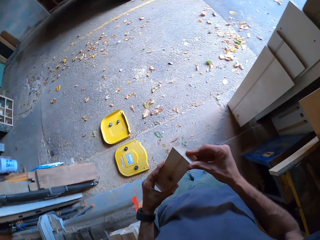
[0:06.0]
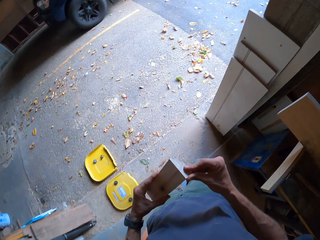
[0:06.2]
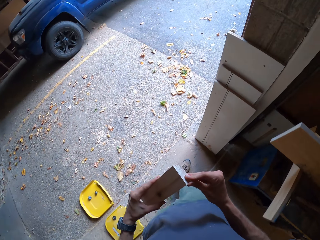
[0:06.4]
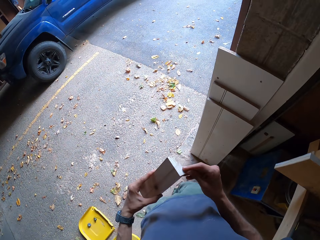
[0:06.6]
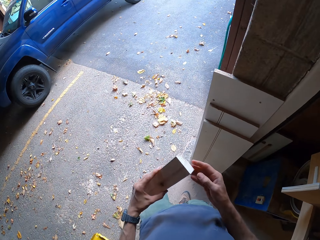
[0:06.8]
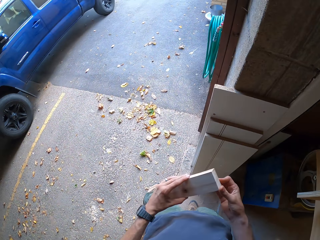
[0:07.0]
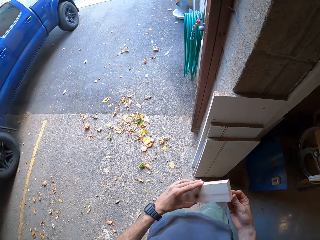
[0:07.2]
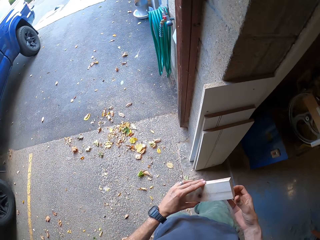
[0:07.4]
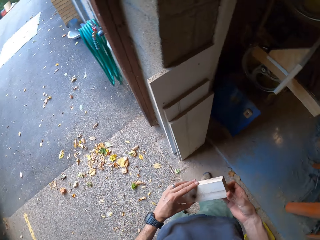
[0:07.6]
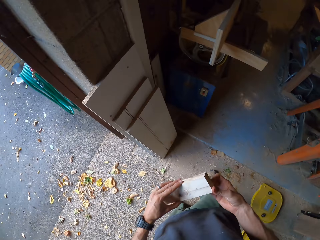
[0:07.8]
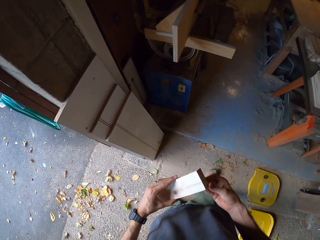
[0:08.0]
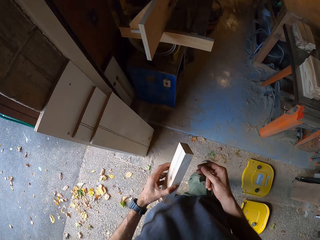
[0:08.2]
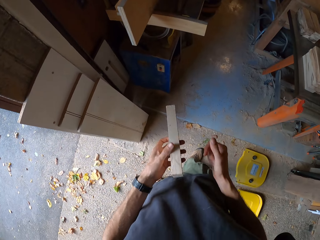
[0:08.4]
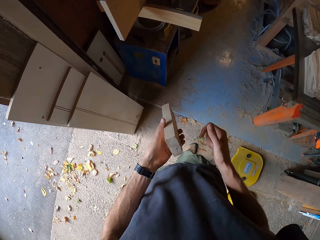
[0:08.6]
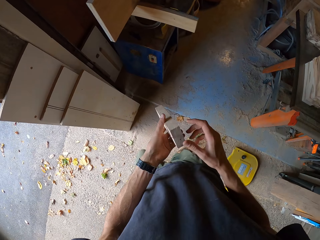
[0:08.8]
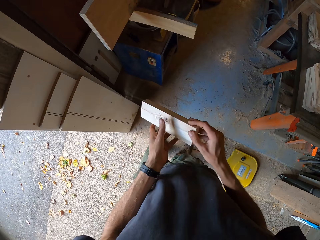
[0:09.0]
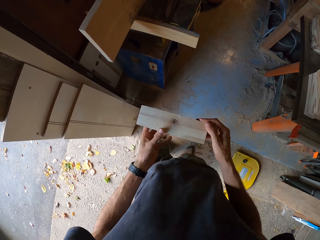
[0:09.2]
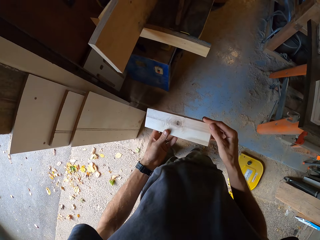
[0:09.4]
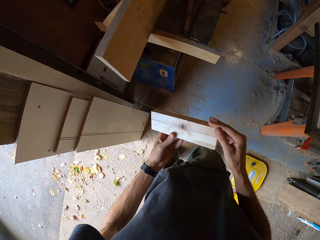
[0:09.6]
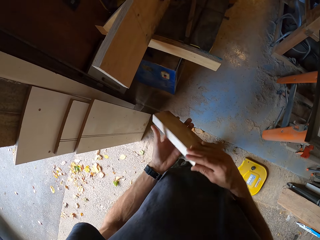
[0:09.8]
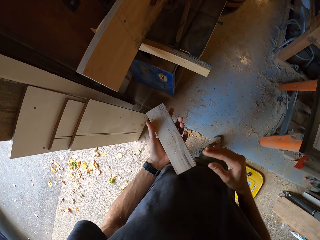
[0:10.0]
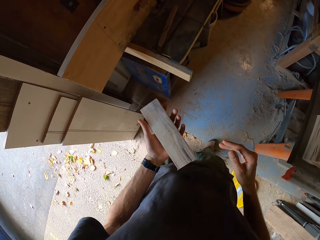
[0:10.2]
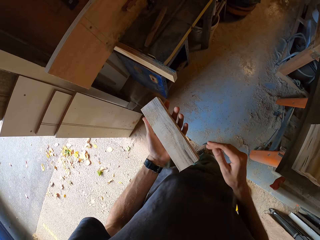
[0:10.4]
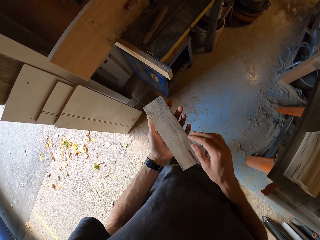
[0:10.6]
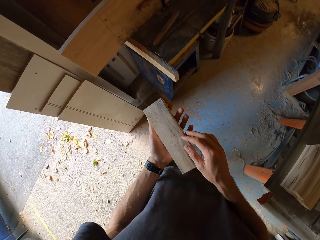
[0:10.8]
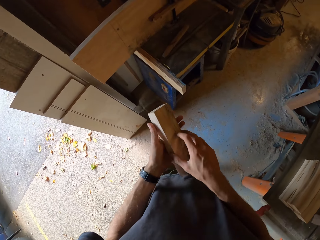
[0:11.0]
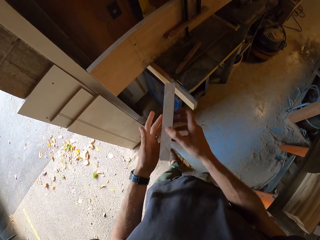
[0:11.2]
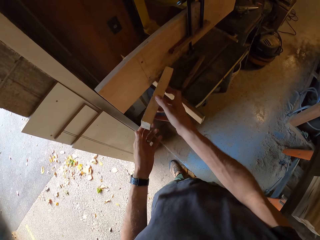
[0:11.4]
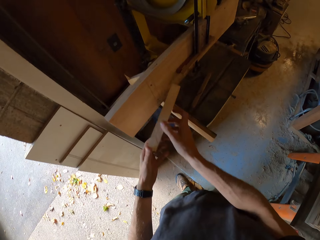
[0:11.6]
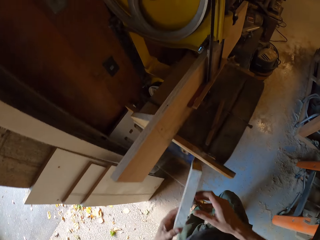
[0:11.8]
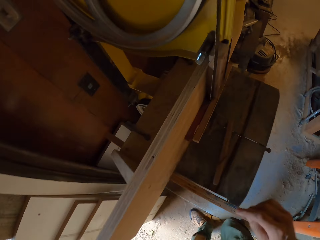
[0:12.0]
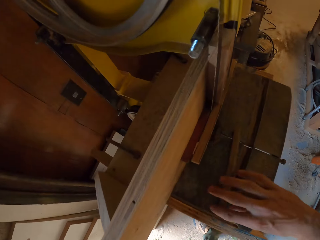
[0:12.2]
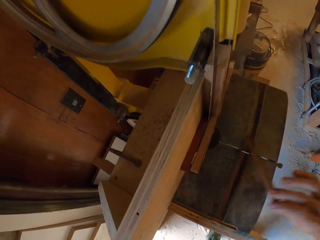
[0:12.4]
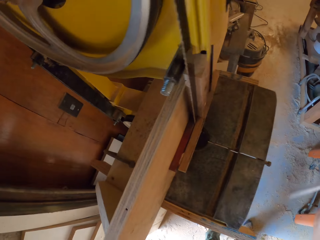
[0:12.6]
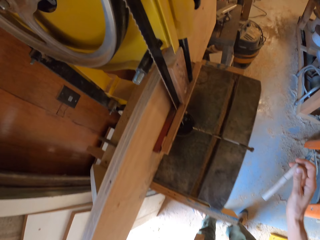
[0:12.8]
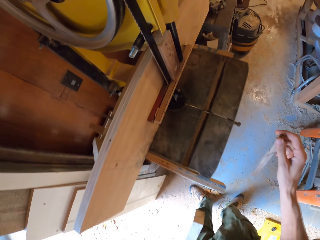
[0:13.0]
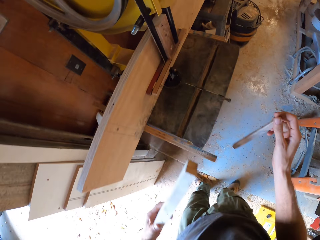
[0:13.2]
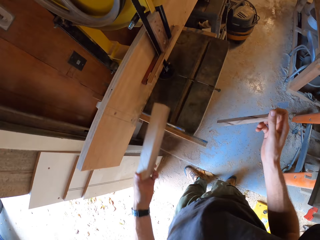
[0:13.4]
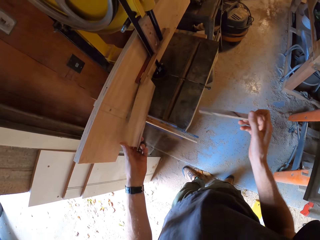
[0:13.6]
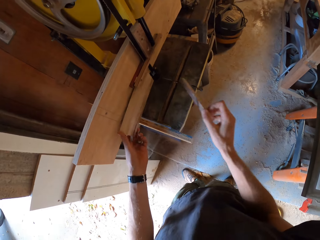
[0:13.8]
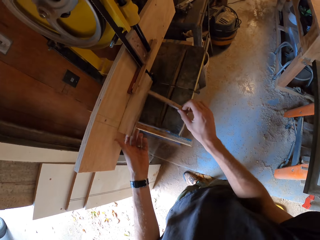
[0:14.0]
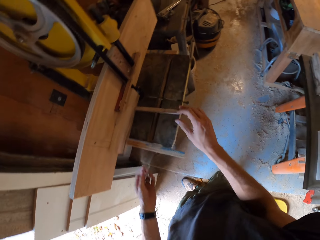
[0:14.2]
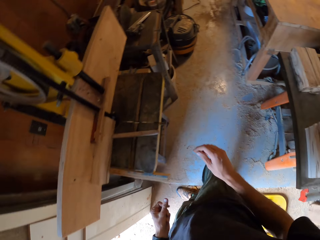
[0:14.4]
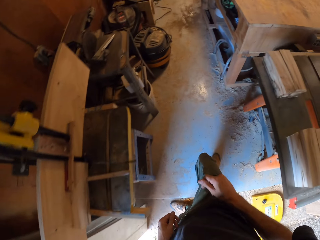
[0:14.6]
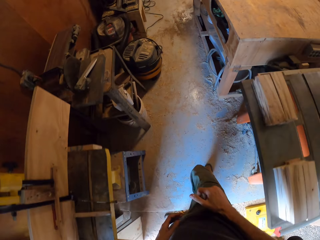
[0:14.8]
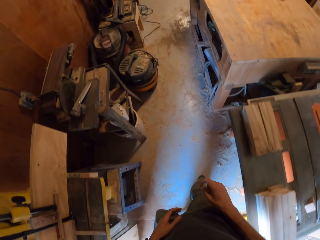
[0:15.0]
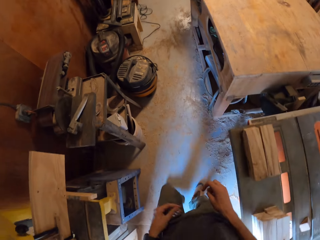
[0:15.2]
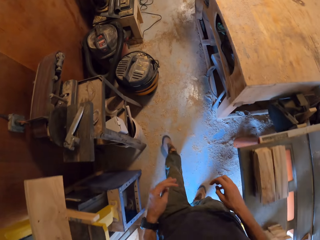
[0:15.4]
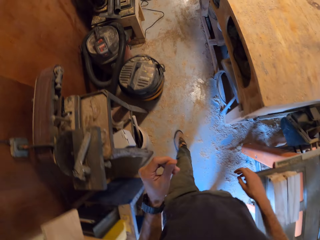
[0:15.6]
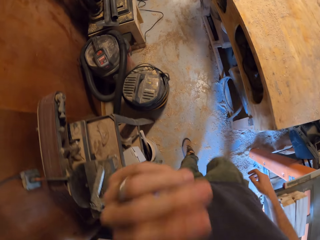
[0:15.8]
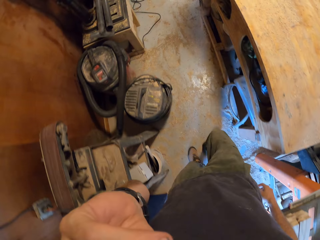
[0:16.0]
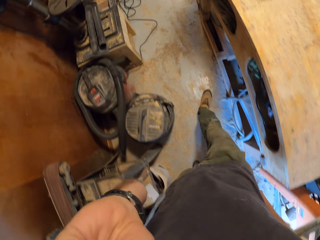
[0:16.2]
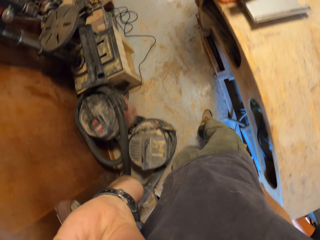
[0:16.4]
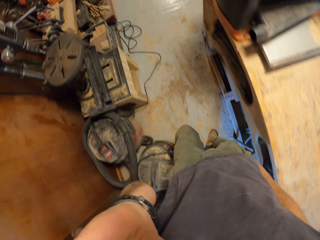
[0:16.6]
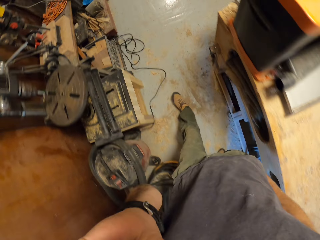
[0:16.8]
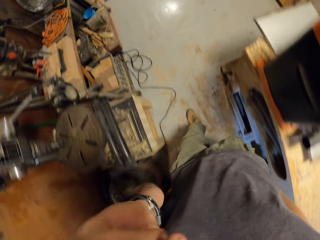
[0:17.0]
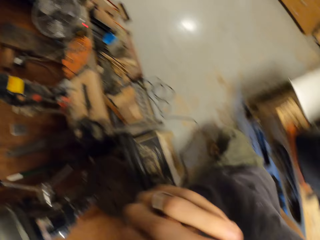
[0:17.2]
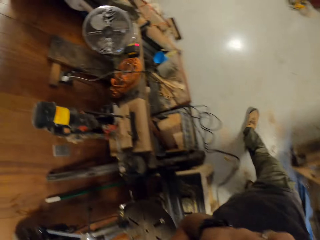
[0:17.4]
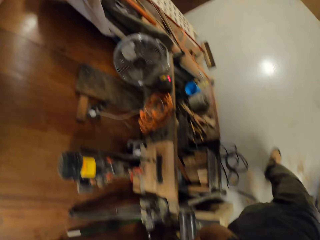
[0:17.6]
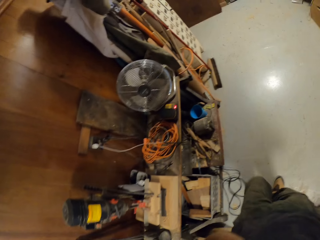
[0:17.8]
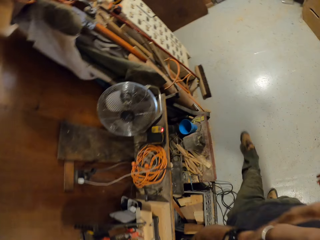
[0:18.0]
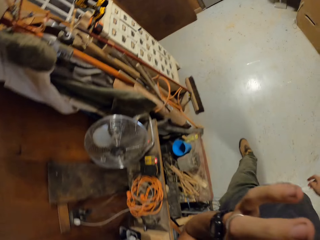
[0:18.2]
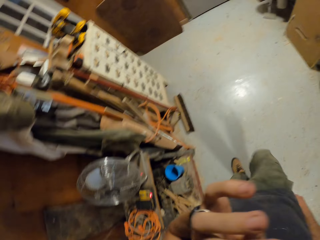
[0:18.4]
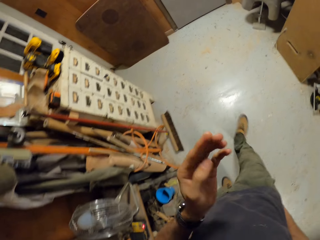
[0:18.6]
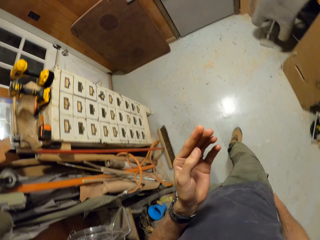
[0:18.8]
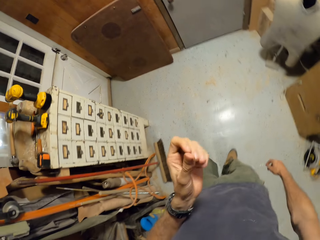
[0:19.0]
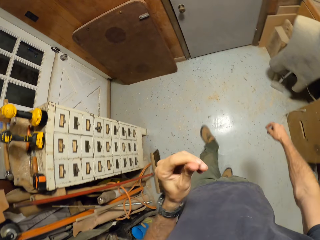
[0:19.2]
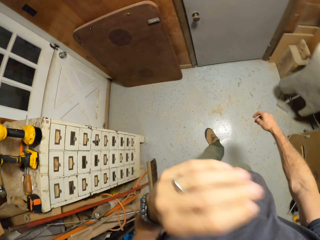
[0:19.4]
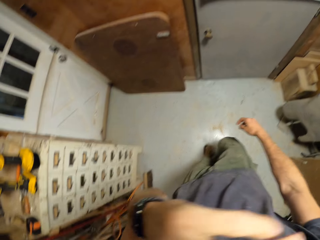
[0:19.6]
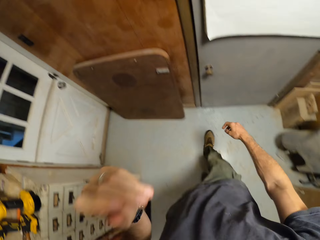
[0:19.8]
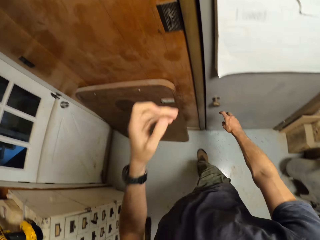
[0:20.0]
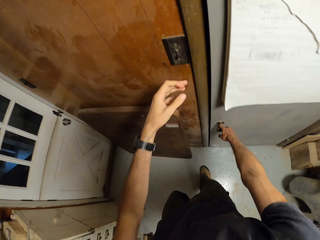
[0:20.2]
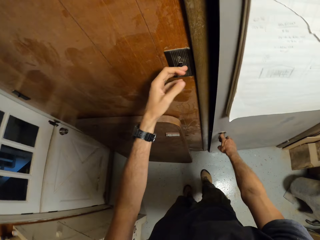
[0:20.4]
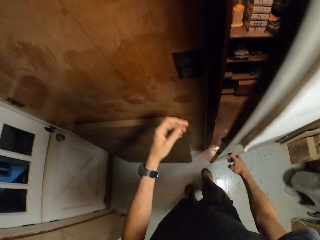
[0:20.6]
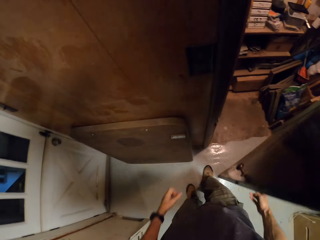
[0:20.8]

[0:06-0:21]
The camera wearer moves the piece of wood to the right hand. They inspect the piece of wood with both hands. They walk in the workshop. They swing a hand. They turn the piece of wood. They swing a hand. They hold the piece of wood. They turn the piece of wood. They swing a hand. They hold the piece of wood with the right hand. They swing a hand. They hold the piece of wood with the left hand. They swing a hand. They pick up a stick from the band saw table with the right hand. They swing a hand. They drop the piece of wood on the band saw table. They drop the stick on the band saw table. They swing a hand. They walk in the workshop towards a store room. They swing a hand. They touch their face with the left hand. They swing a hand. They touch something. They swing a hand. They touch their nose with the left hand. They swing a hand. They open a door with the right hand.

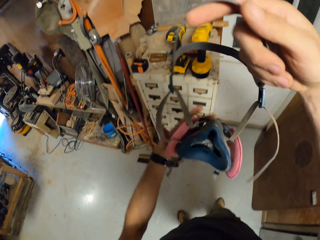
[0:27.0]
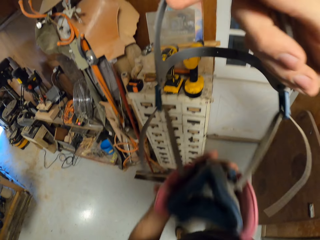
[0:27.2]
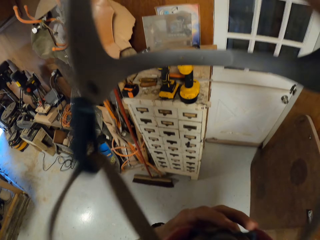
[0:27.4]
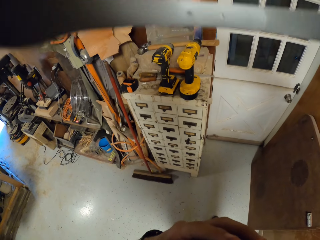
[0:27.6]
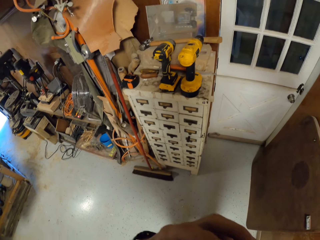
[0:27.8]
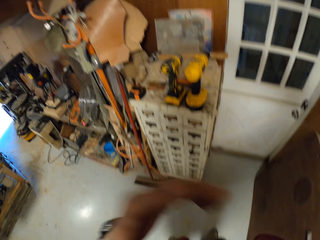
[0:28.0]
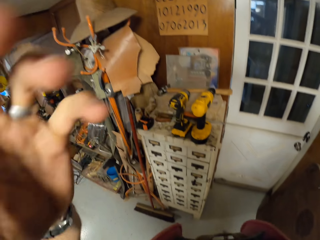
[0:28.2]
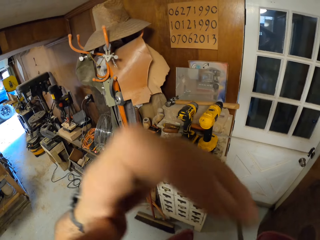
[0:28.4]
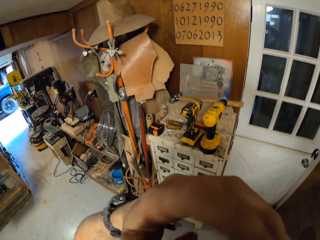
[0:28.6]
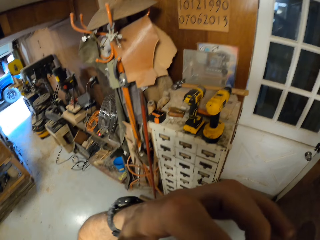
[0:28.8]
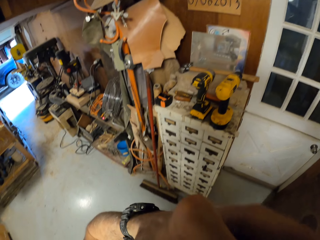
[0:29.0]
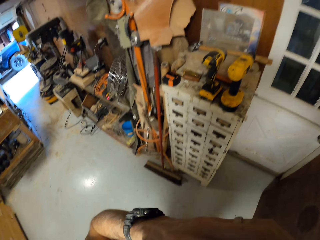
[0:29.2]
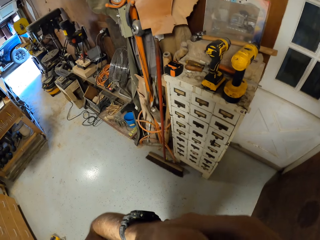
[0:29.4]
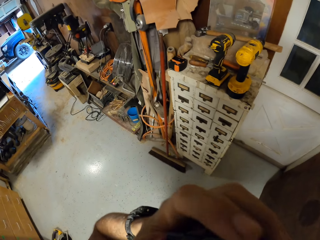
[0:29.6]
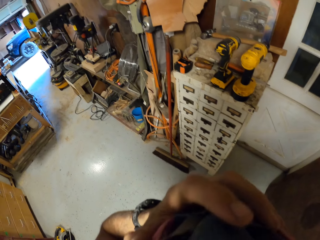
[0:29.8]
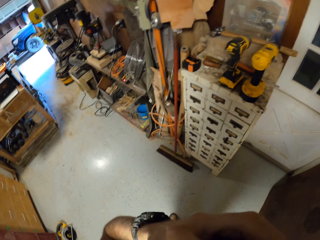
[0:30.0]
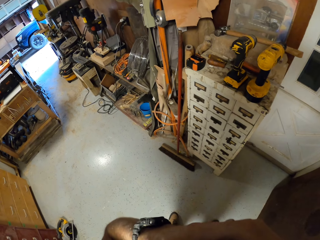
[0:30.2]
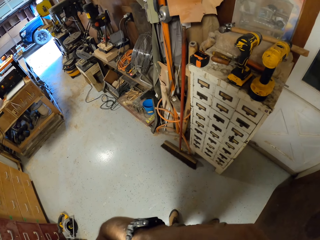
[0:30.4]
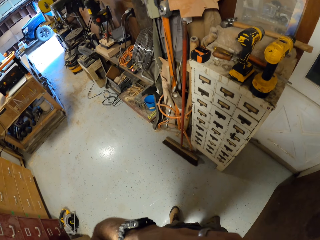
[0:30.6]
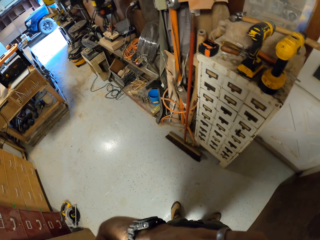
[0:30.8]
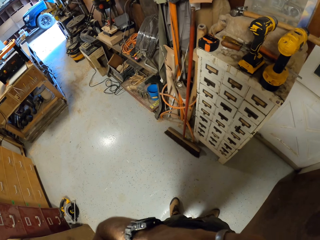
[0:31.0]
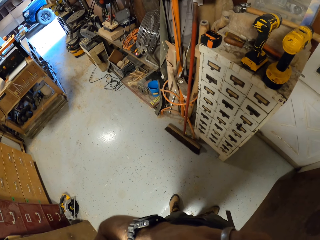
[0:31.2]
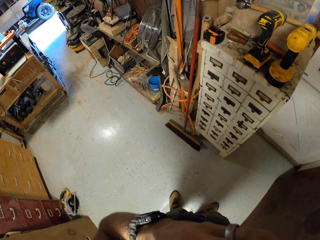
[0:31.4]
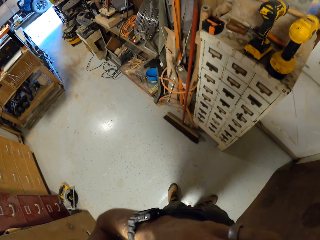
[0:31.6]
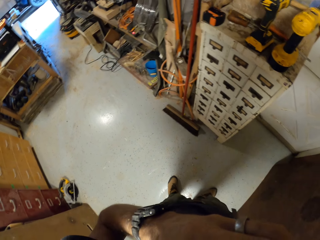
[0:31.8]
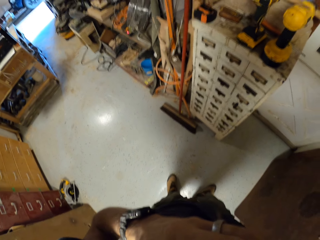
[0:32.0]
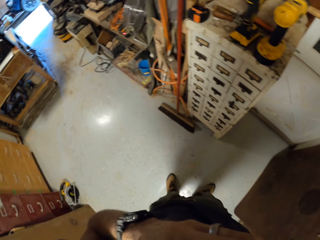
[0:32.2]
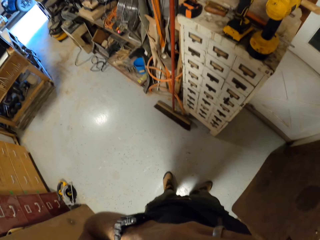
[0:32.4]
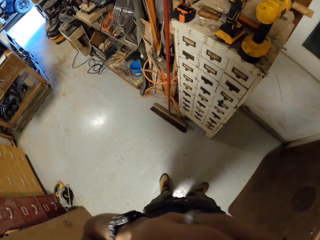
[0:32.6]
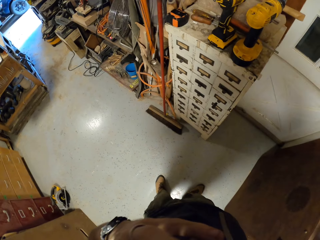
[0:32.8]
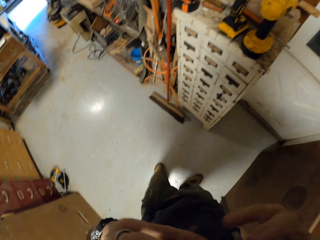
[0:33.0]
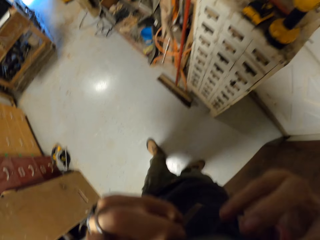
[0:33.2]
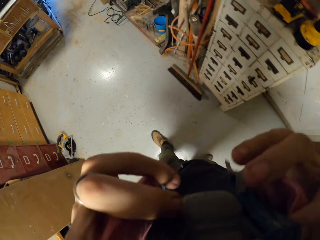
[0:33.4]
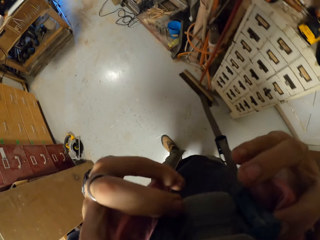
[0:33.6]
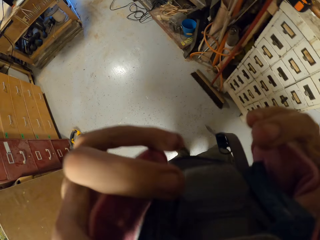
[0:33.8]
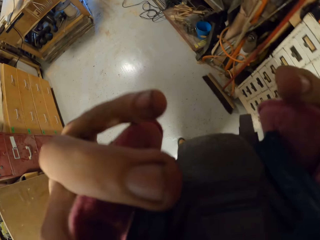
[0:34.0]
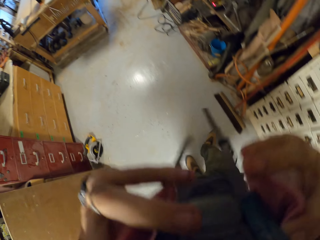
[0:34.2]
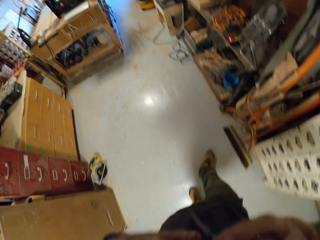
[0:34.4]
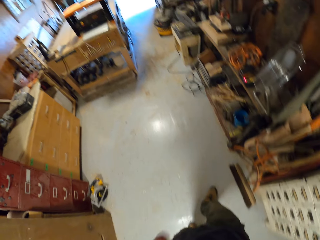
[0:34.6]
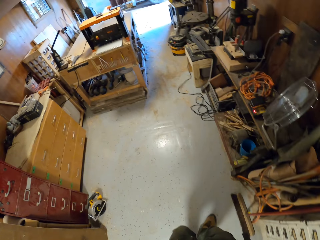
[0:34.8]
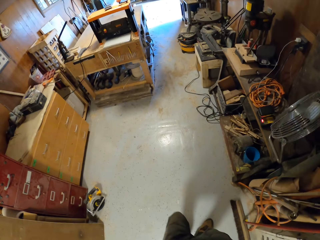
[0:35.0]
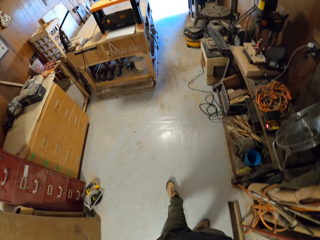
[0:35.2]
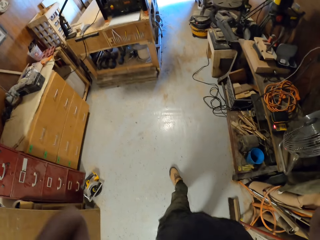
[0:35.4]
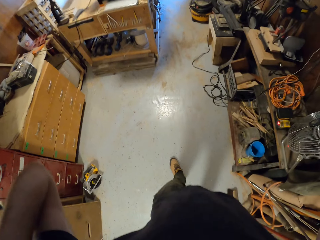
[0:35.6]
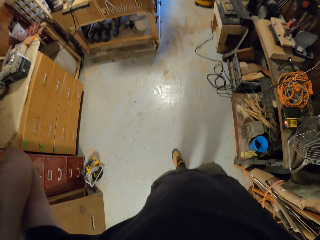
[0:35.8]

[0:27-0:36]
The camera wearer wears the face mask with both hands. They swing a hand. They touch something.
